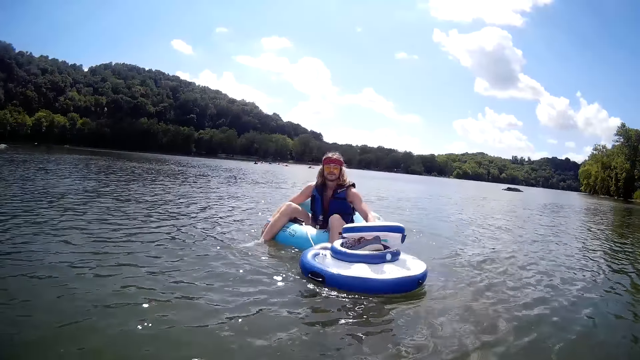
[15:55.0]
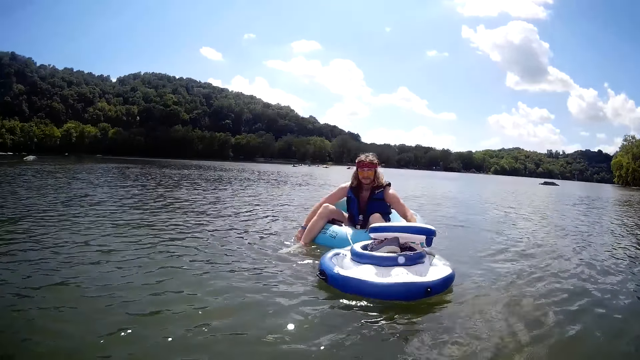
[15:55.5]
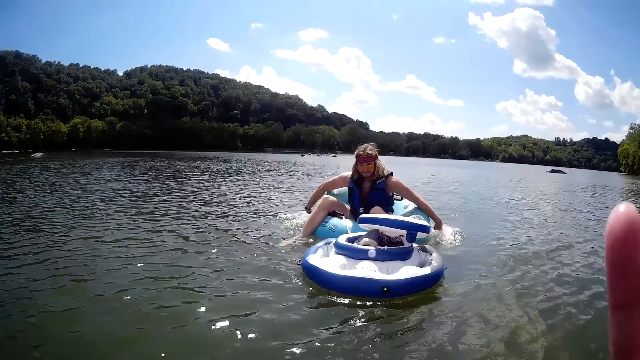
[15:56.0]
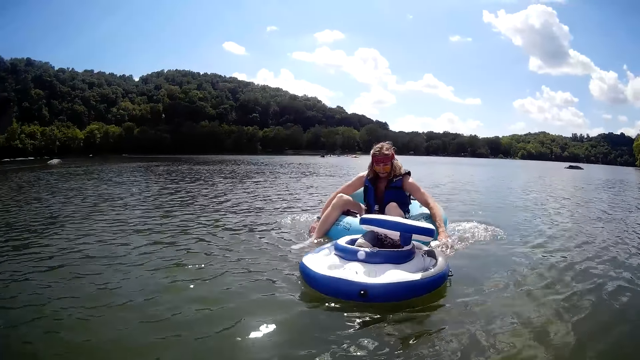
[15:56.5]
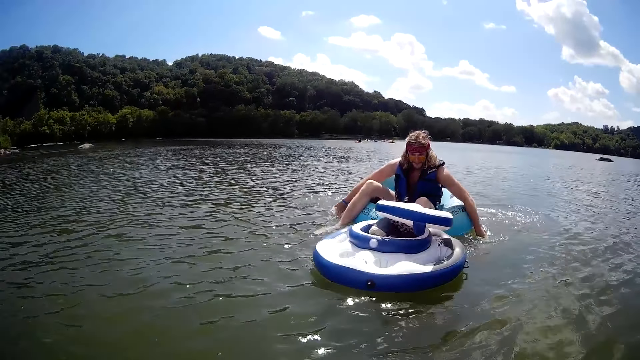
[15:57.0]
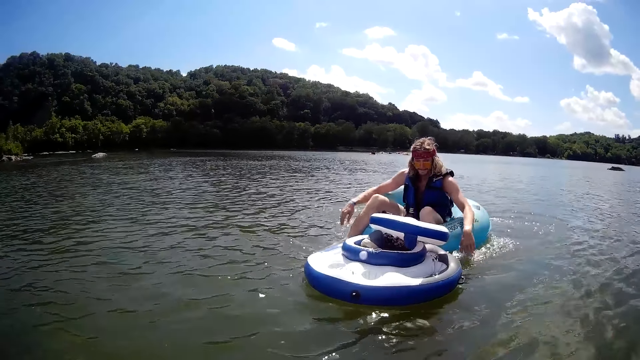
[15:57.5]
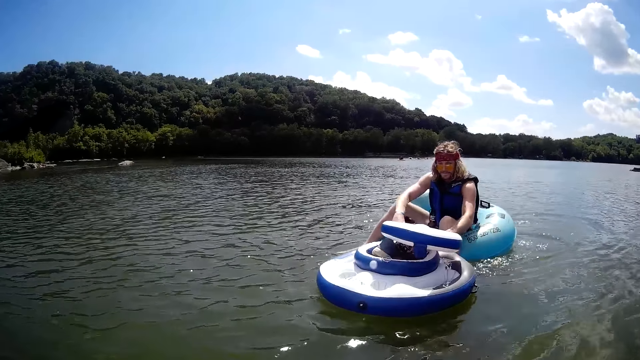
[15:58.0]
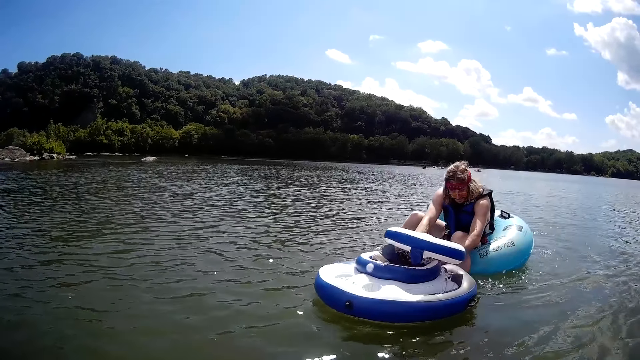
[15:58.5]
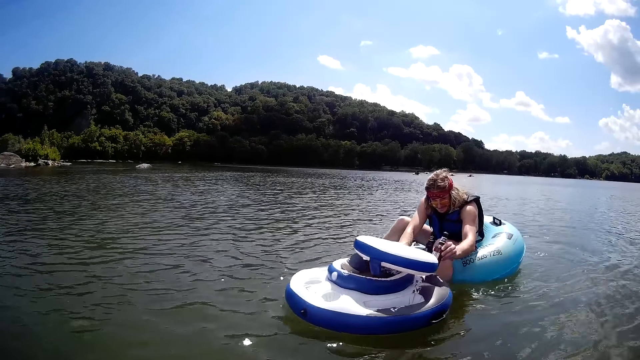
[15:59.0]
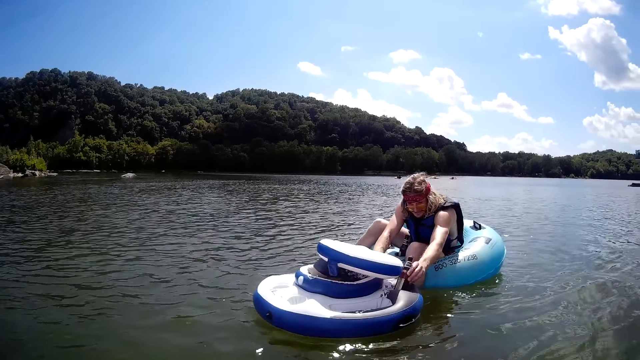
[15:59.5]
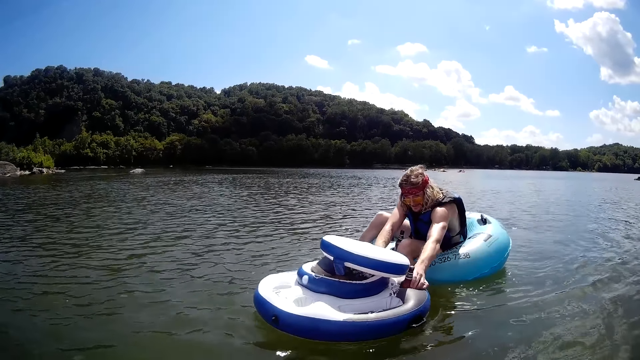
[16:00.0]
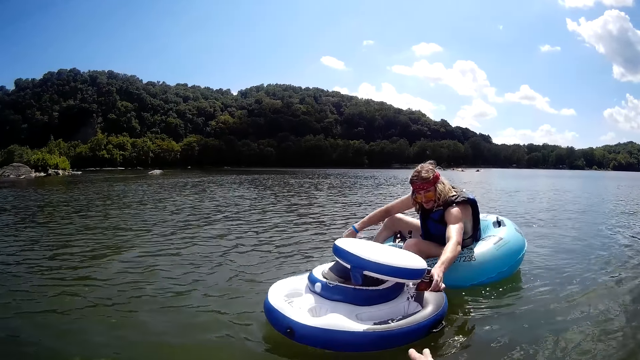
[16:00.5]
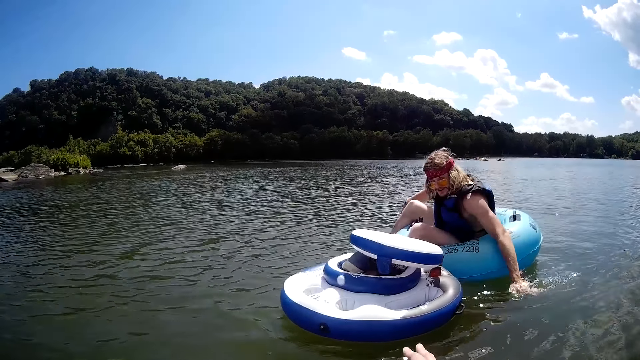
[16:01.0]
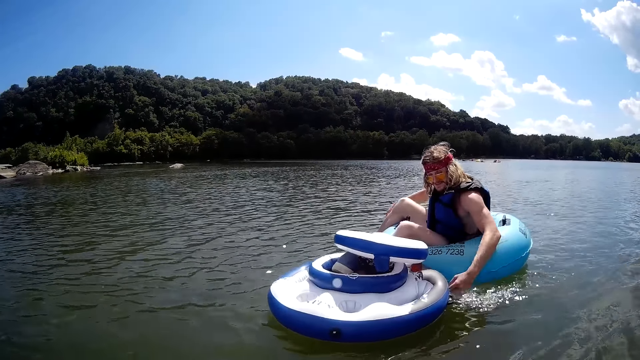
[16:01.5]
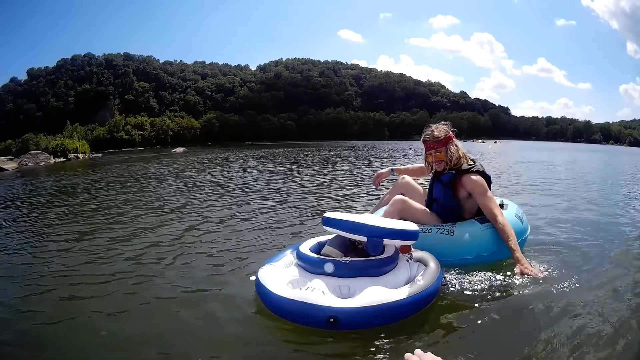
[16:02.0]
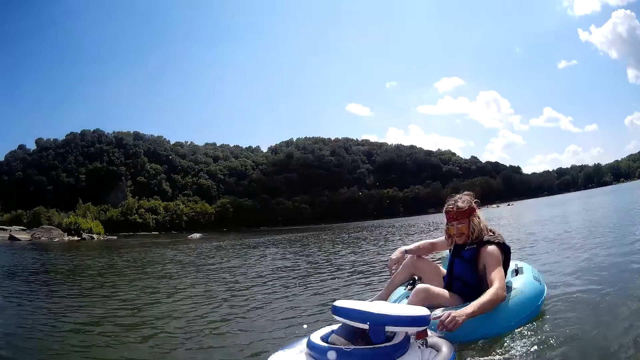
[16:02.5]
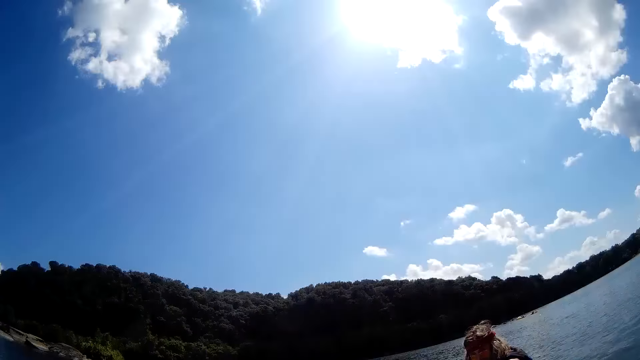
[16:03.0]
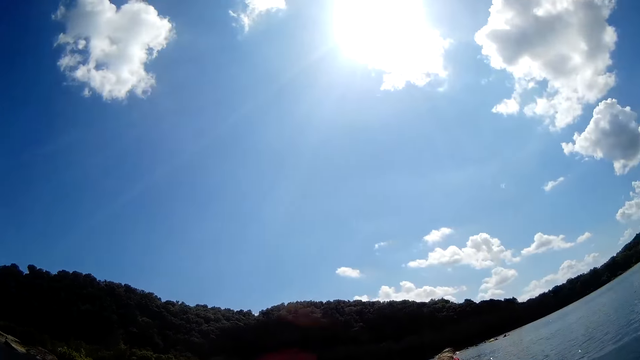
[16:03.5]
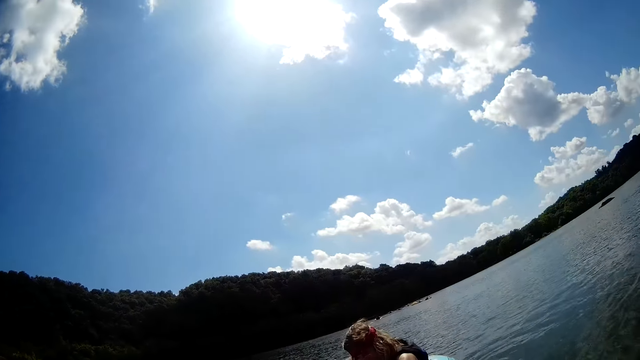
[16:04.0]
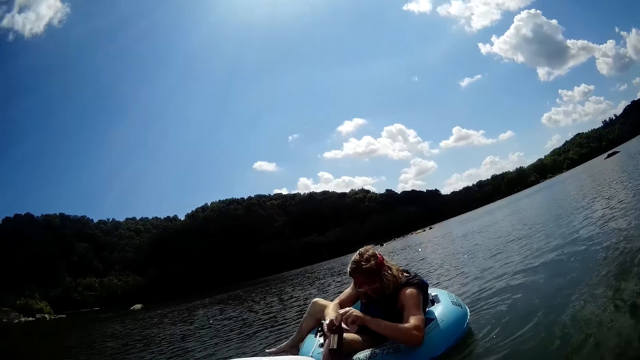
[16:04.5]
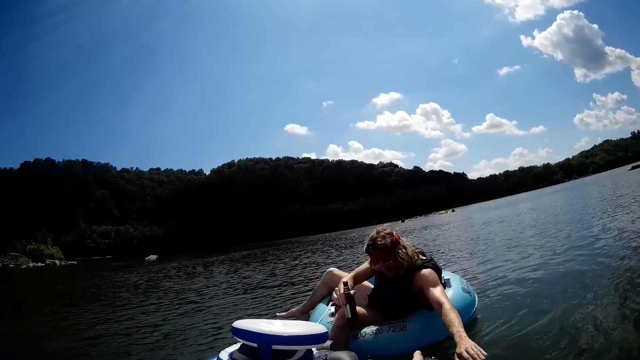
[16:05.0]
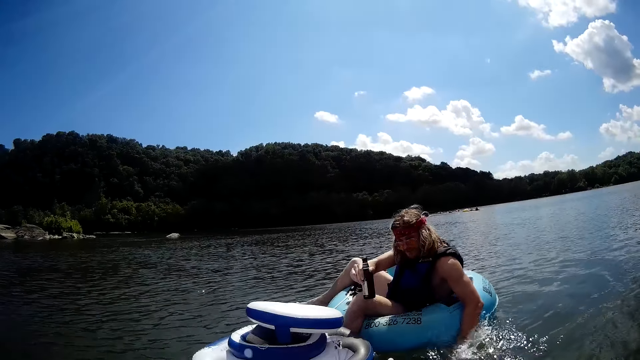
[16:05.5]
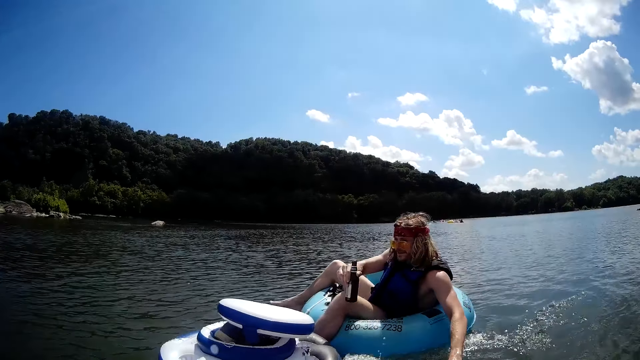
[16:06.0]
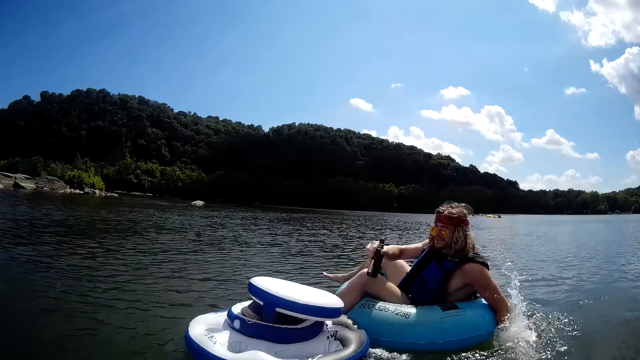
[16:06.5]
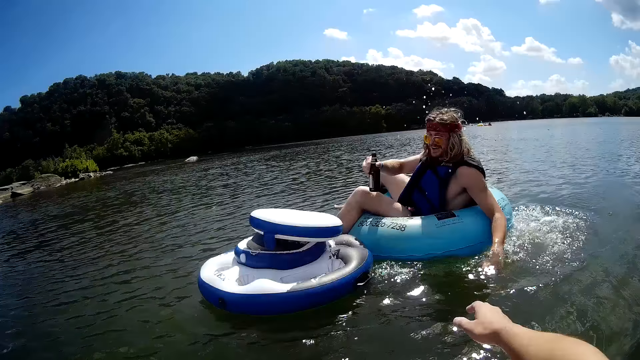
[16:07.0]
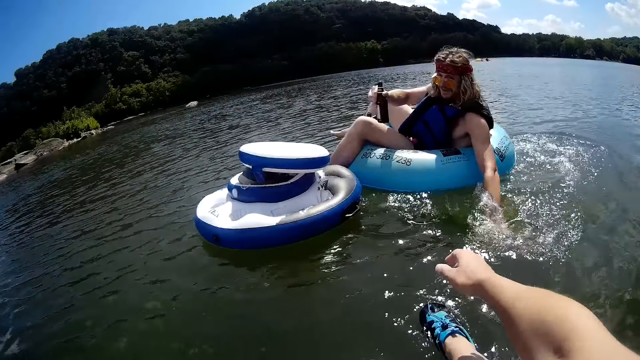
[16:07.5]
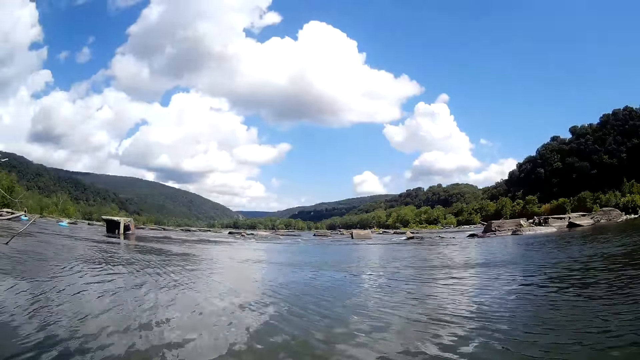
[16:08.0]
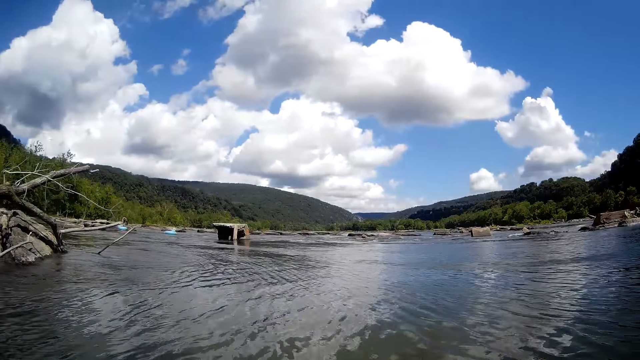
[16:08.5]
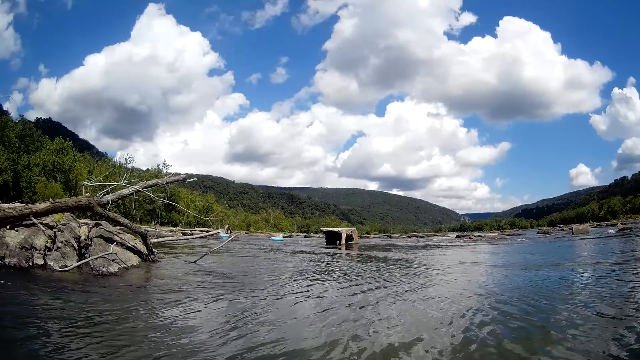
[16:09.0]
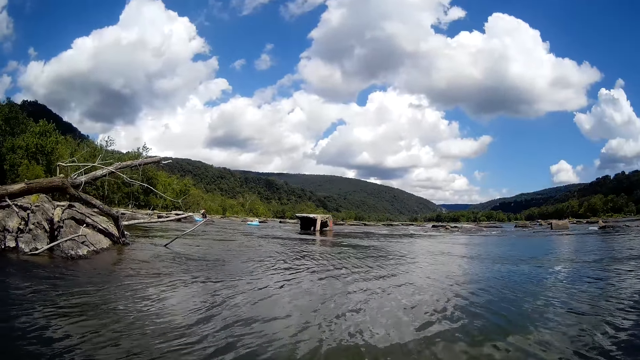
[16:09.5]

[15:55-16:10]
The camera wearer adjusts the camera. They look around the lake. The man moves the beer bottle on the cooler with his left hand. The camera wearer moves hands. The man propels himself on the lifebuoy on the lake with his hands. The camera wearer converses with the man. The man switches the beer bottle to his left hand and propels himself on the lifebuoy on the lake with his left hand. The camera wearer moves hands. They look around the lake.

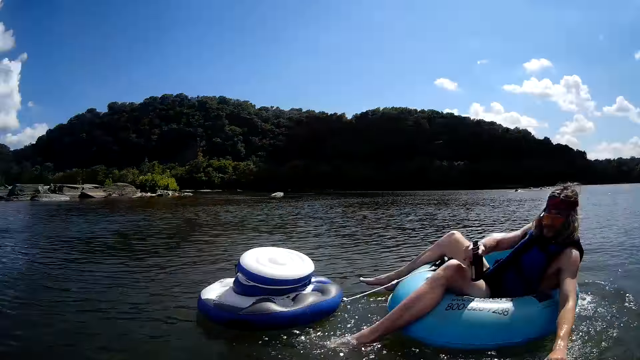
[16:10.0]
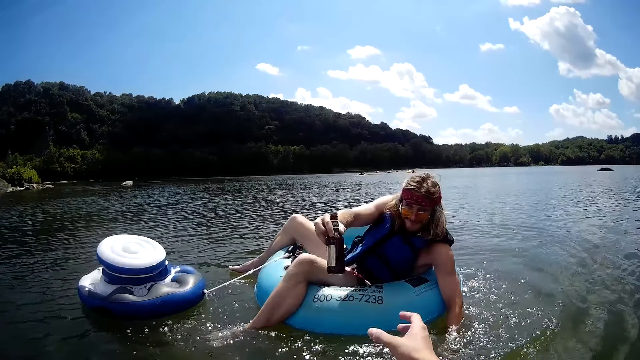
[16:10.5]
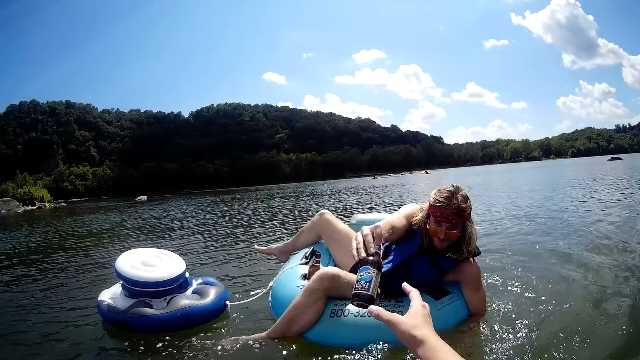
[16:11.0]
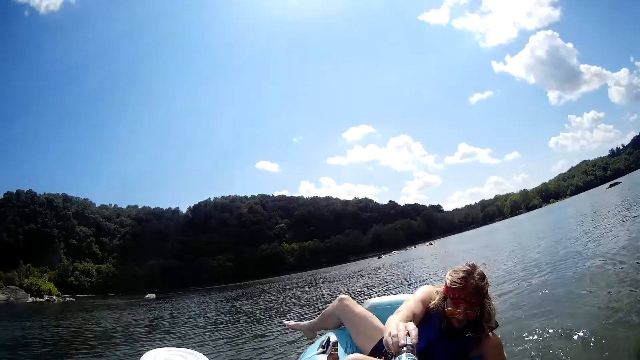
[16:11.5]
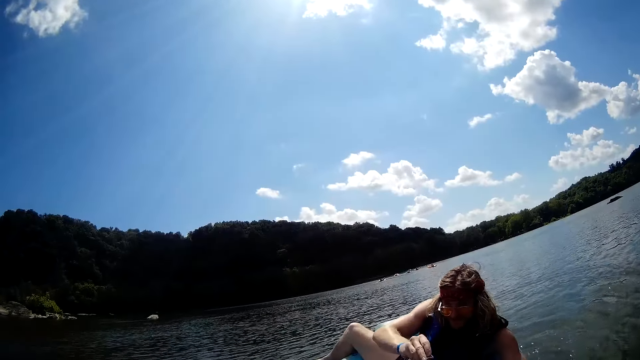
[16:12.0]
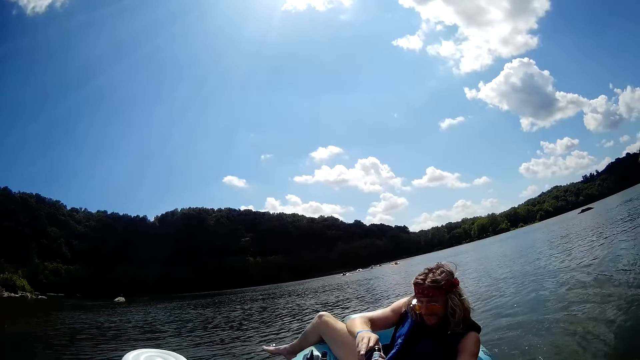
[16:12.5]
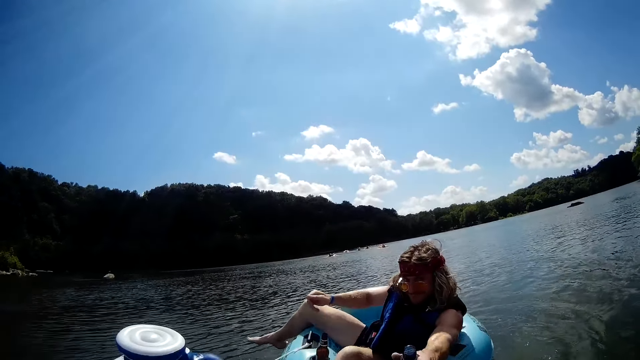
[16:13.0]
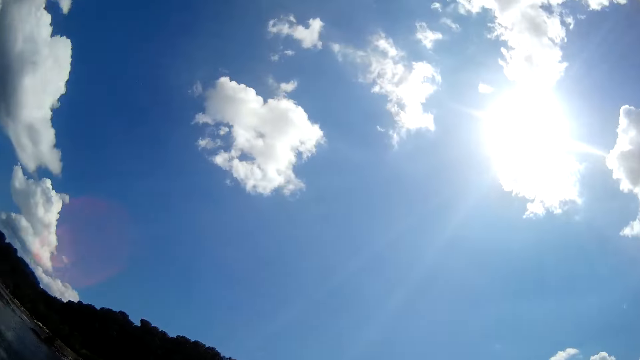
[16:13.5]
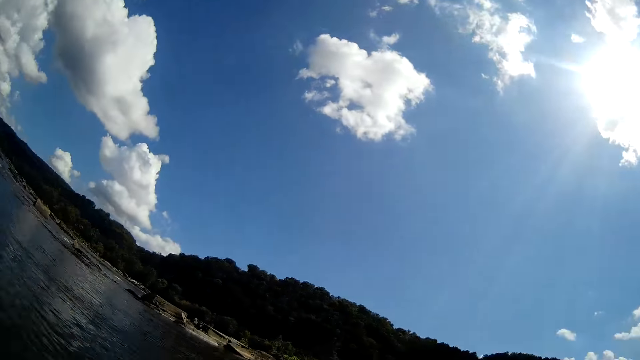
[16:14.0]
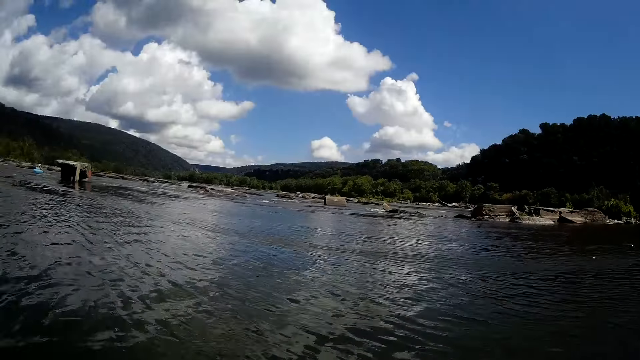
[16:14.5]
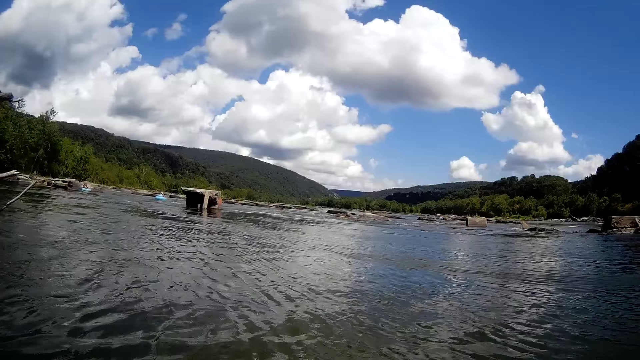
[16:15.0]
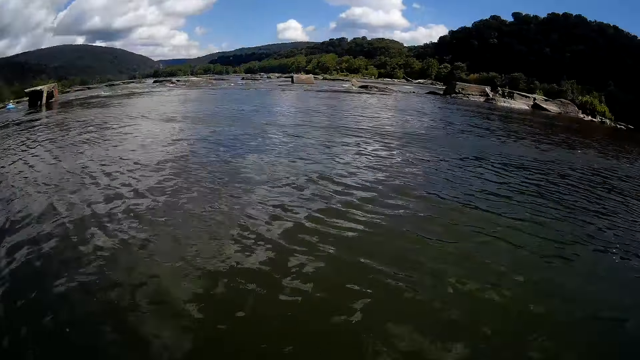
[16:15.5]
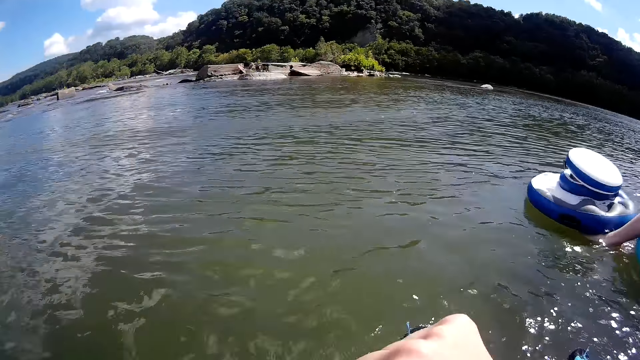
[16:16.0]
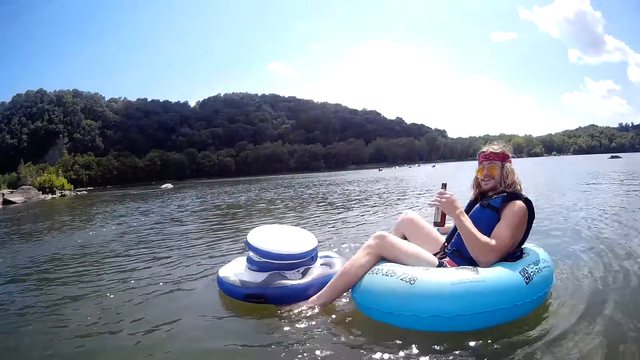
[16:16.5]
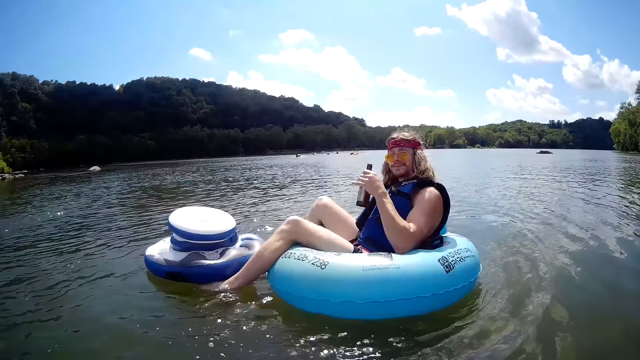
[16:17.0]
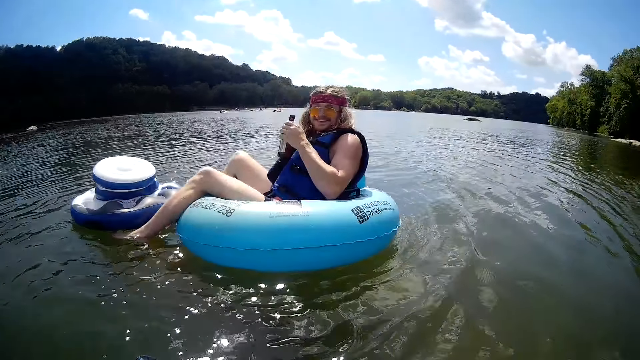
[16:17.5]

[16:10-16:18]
The man passes a bottle to the camera wearer. The camera wearer collects the beer bottle from the man. They look around the lake. They converse with the man.
